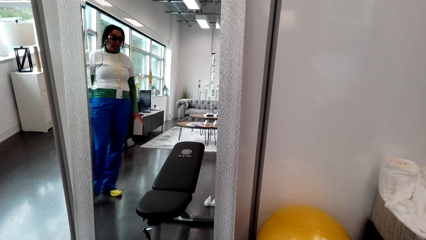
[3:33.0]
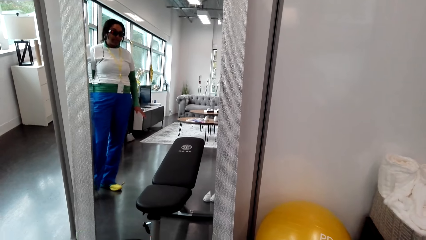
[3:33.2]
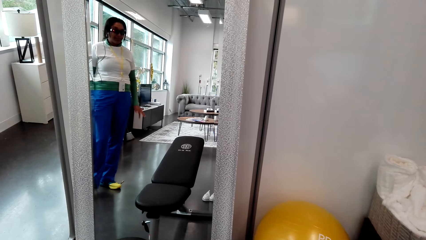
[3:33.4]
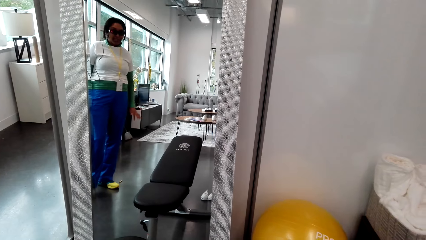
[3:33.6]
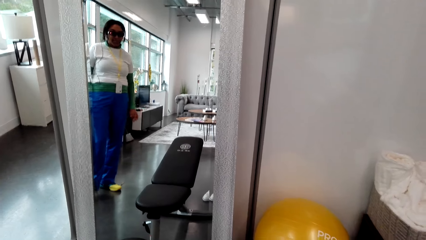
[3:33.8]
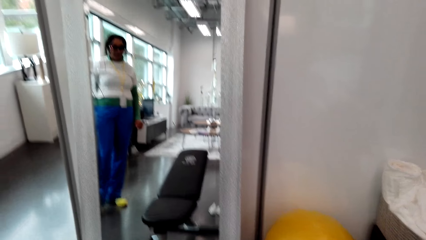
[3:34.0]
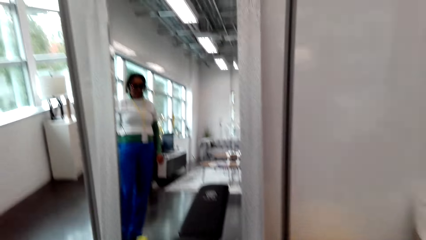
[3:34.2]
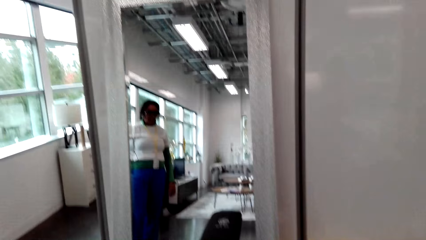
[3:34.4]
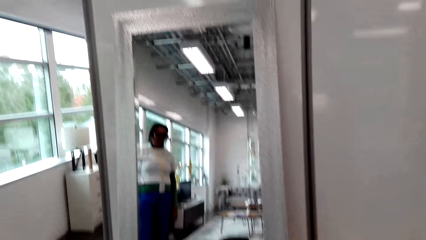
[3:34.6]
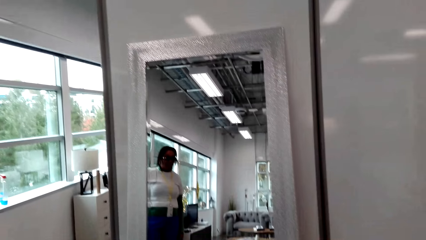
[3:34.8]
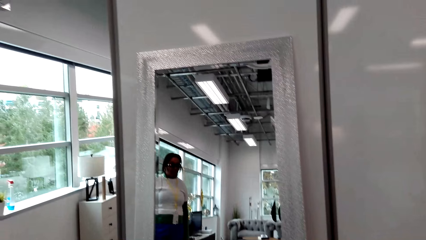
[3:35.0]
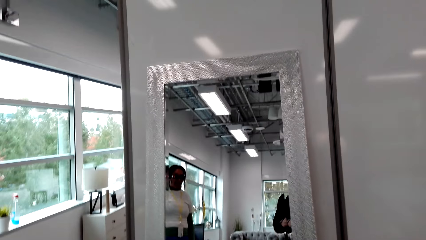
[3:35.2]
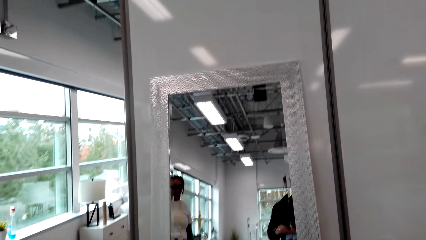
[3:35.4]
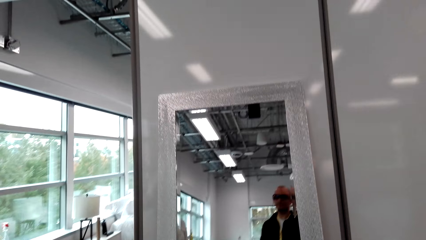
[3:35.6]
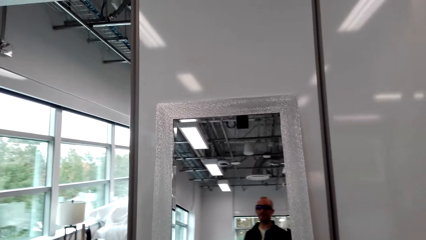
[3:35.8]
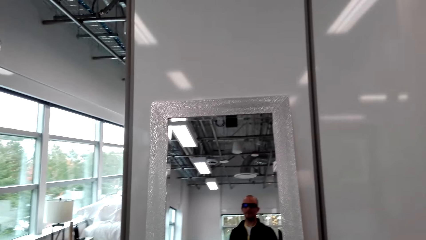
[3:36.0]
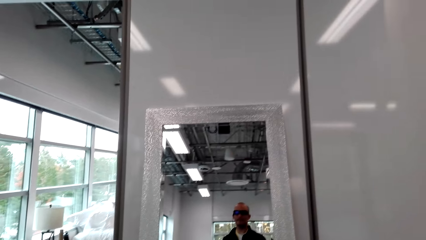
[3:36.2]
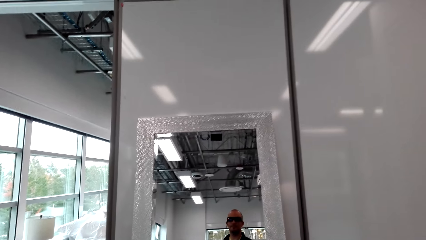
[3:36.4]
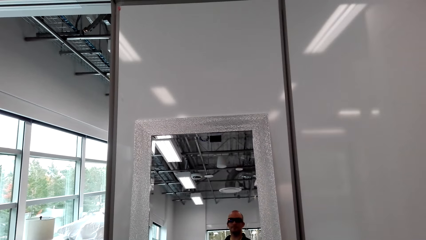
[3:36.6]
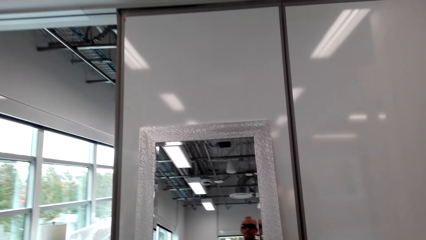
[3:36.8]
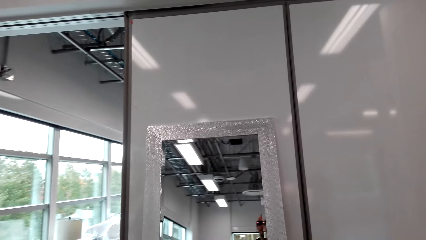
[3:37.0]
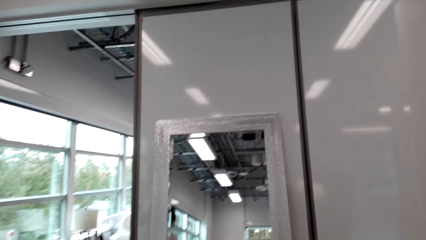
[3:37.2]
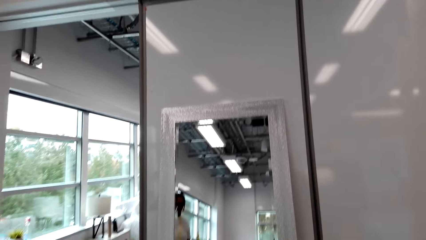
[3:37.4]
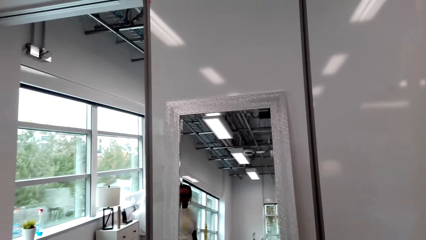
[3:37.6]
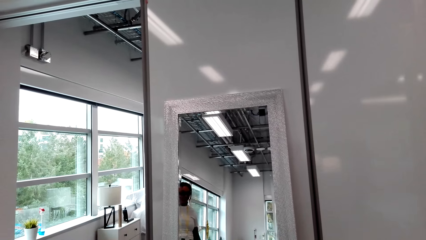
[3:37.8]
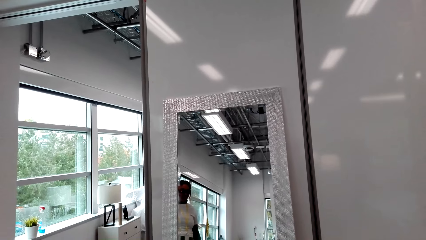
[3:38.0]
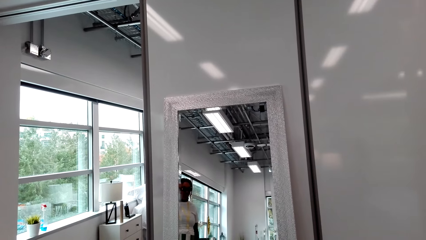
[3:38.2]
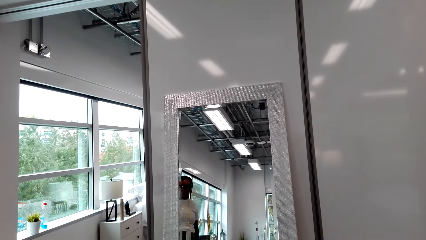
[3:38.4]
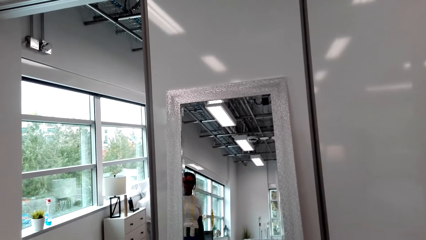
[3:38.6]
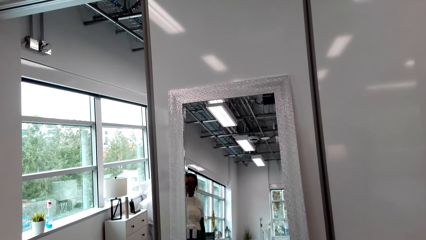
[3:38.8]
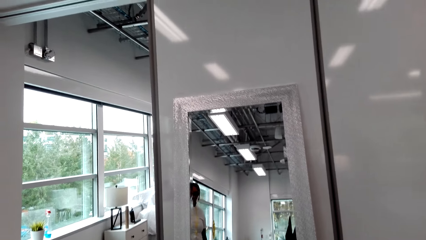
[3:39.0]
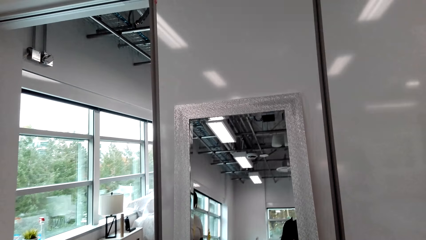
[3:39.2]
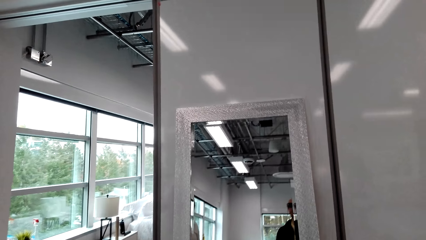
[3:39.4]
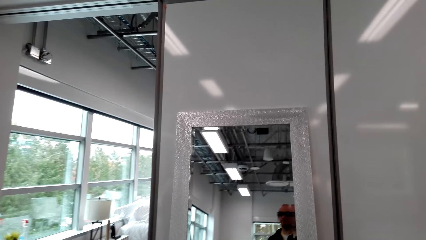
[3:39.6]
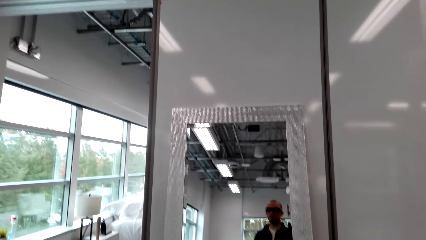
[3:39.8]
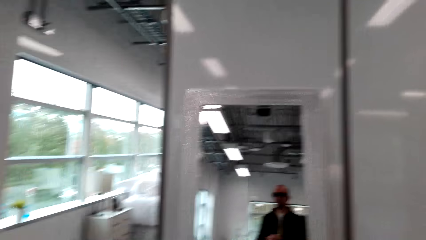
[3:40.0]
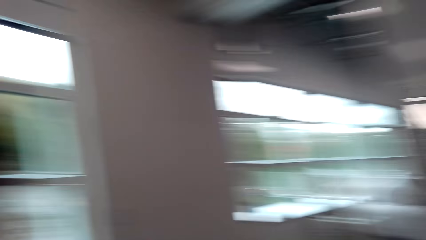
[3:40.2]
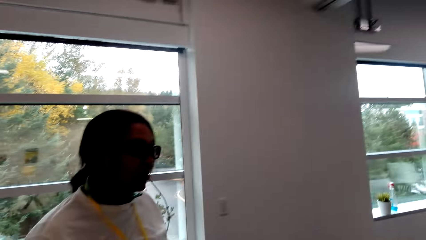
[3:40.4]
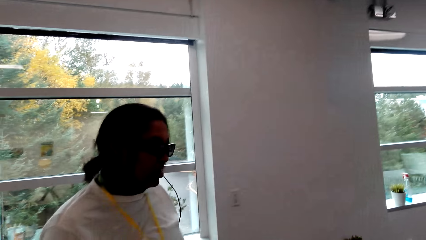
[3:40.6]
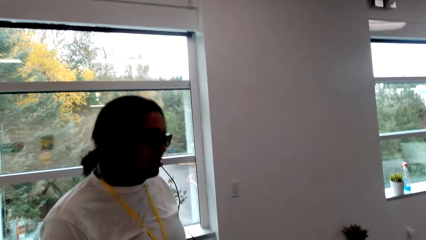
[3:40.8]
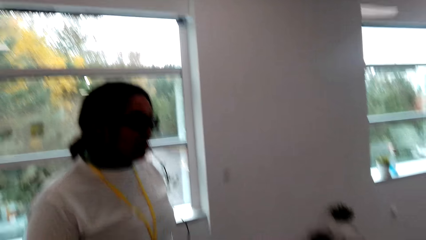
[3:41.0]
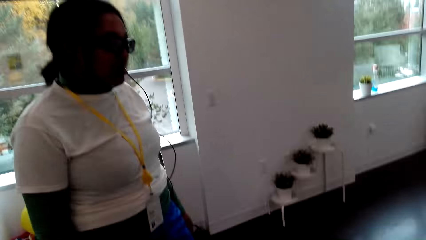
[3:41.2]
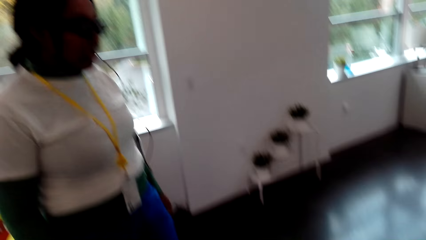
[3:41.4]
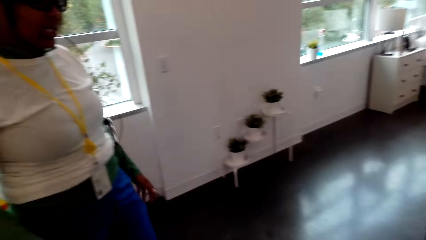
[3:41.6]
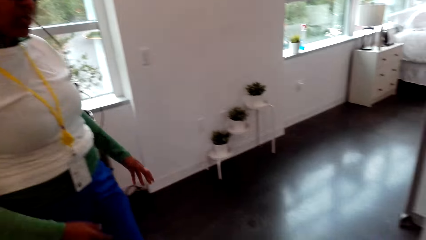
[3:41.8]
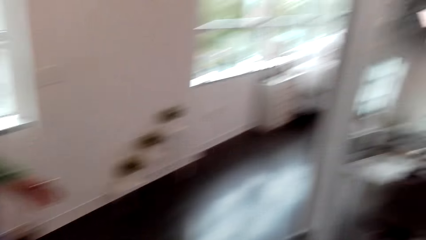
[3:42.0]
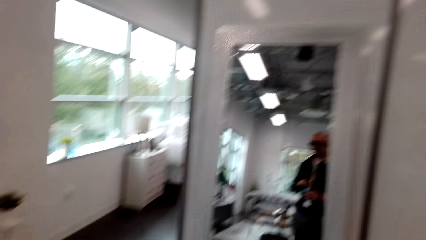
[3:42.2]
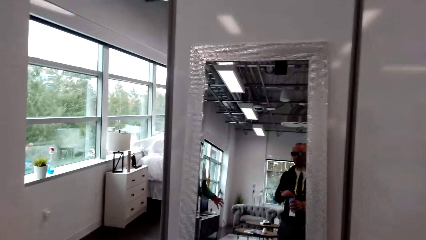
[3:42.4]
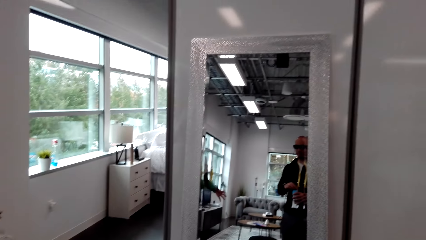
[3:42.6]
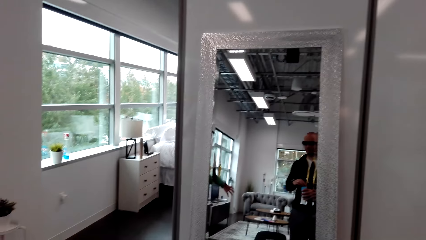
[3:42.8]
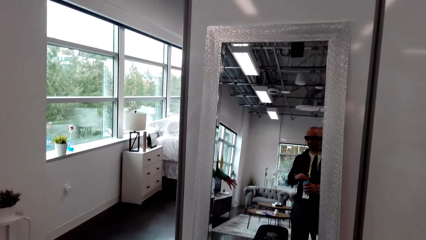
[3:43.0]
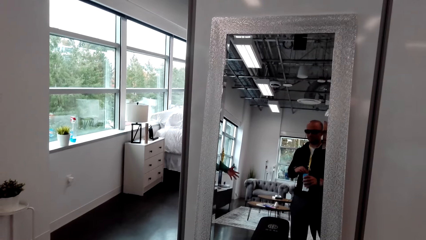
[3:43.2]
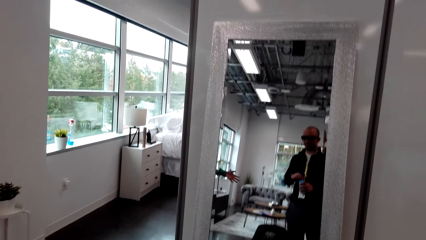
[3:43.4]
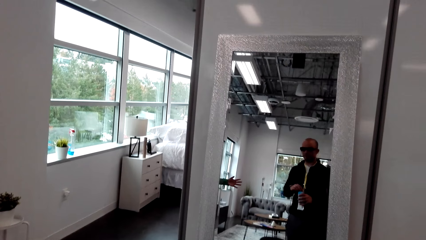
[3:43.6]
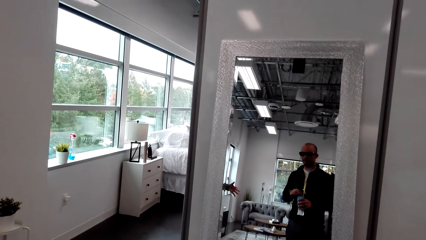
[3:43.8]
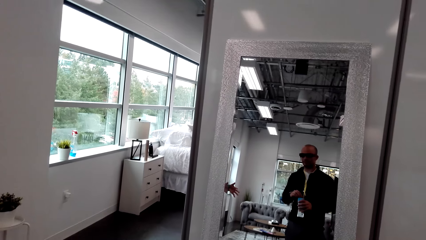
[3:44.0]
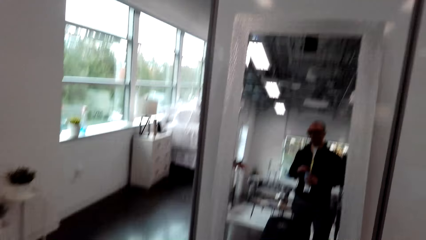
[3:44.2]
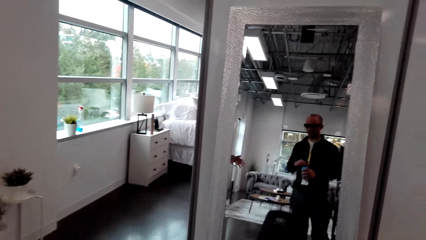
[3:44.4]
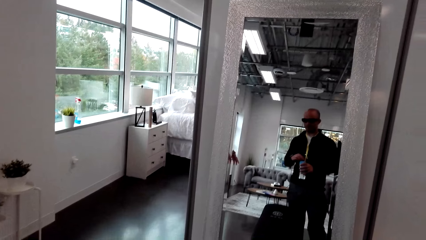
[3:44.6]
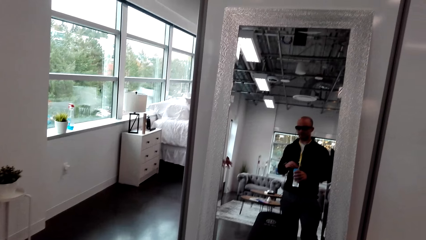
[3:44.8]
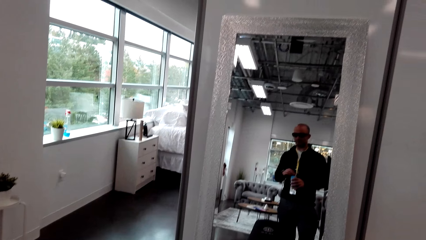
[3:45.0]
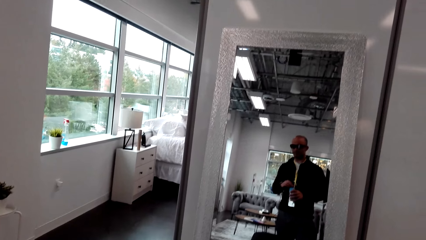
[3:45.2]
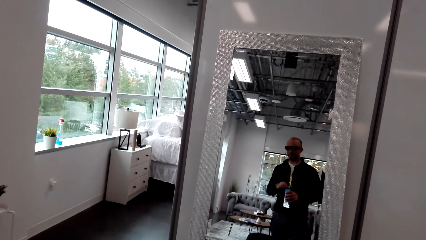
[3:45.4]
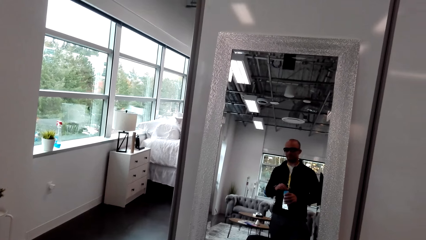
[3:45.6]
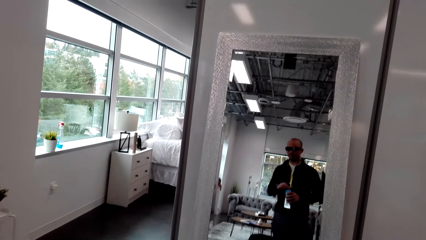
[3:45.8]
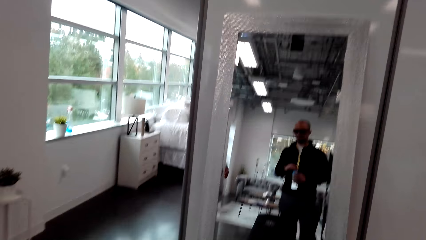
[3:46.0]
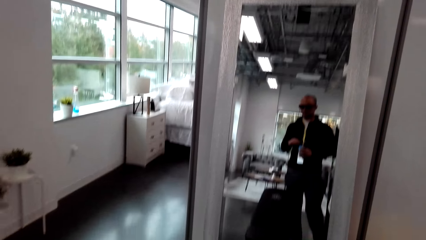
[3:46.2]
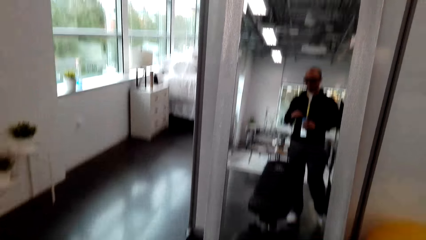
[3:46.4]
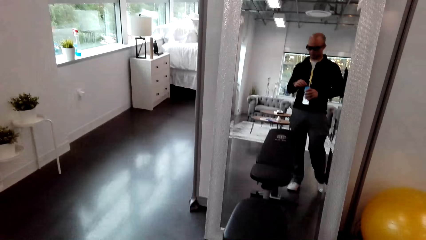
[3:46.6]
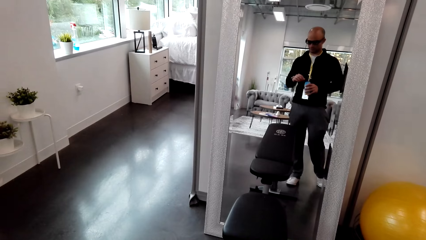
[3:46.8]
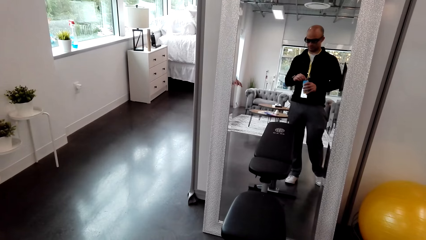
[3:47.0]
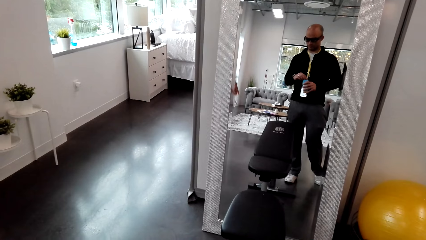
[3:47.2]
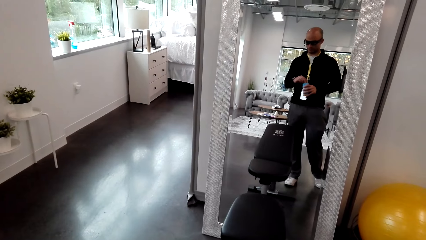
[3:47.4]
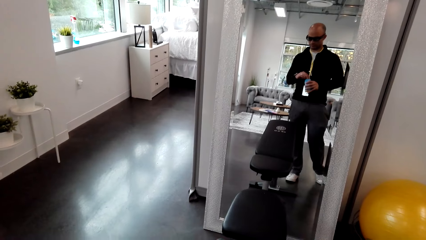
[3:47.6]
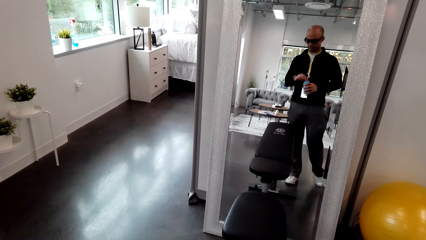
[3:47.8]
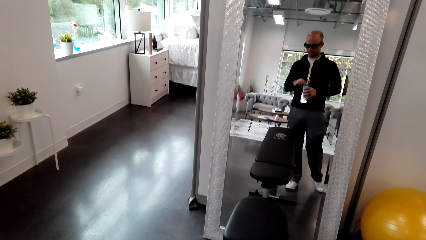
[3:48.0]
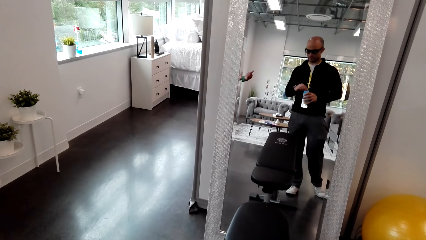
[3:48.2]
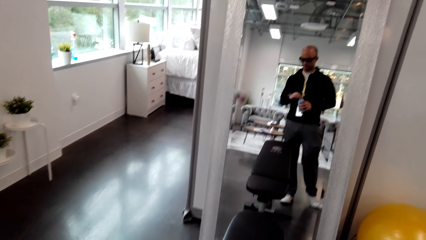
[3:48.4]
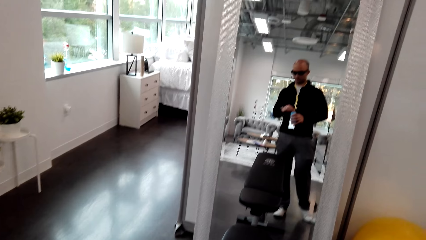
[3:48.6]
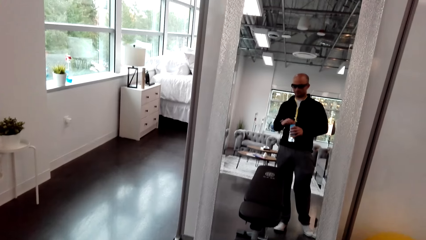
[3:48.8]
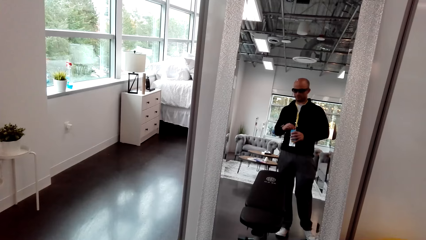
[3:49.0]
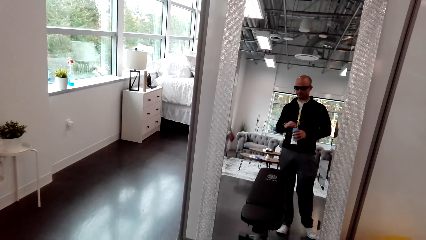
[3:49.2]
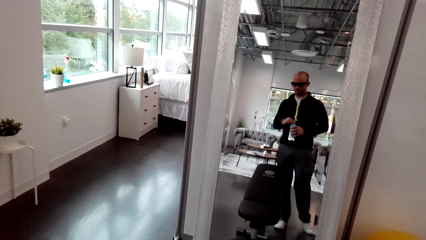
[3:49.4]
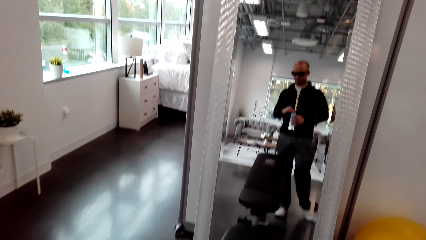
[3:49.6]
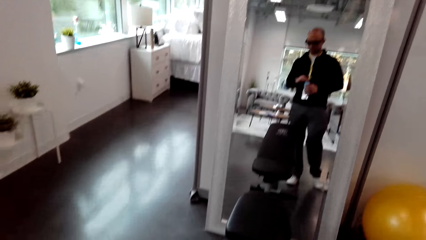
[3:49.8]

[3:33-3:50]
A person talks to the camera wearer.
